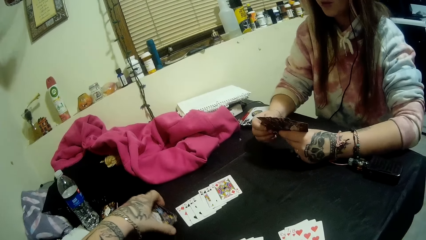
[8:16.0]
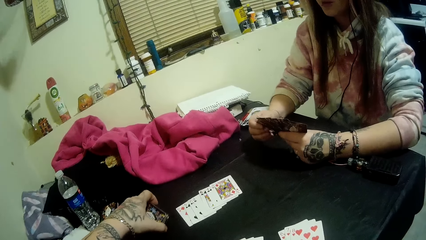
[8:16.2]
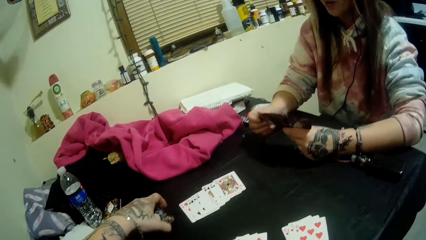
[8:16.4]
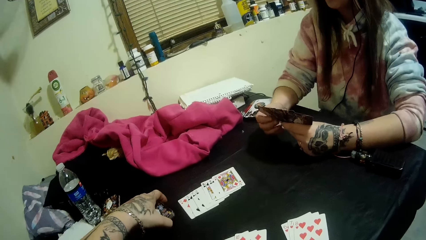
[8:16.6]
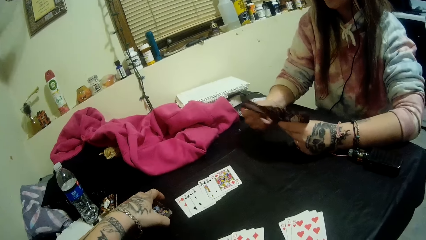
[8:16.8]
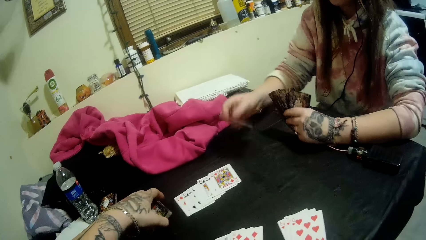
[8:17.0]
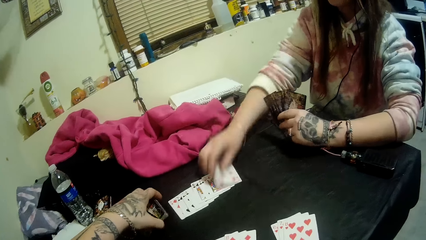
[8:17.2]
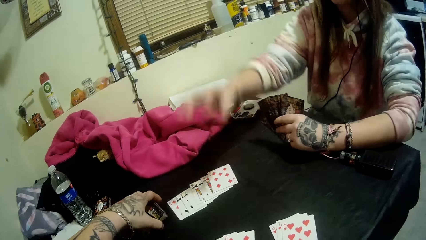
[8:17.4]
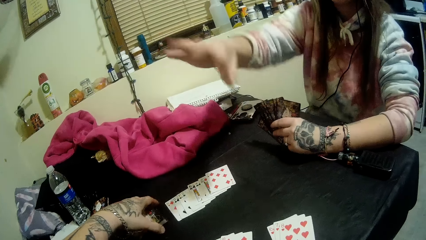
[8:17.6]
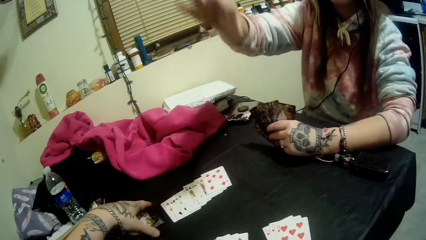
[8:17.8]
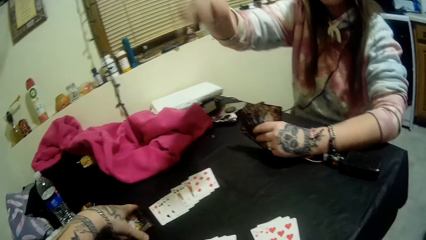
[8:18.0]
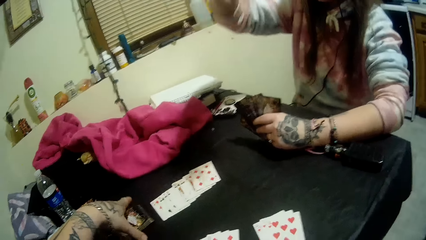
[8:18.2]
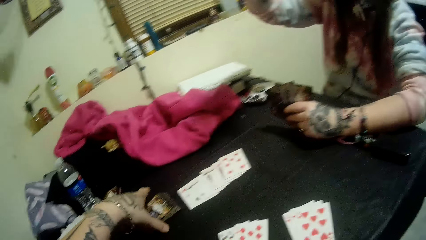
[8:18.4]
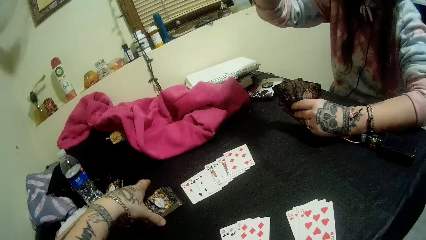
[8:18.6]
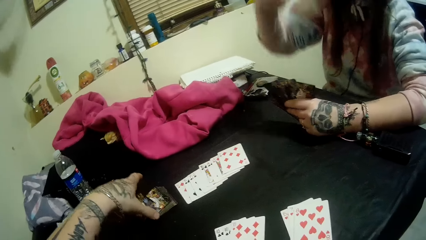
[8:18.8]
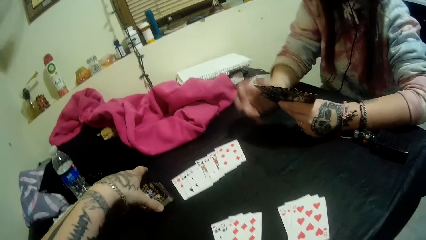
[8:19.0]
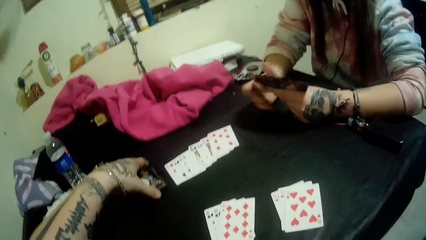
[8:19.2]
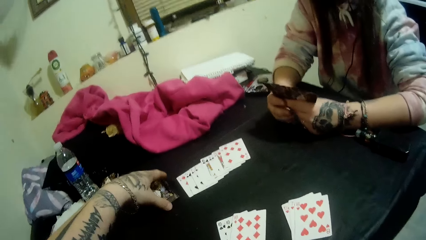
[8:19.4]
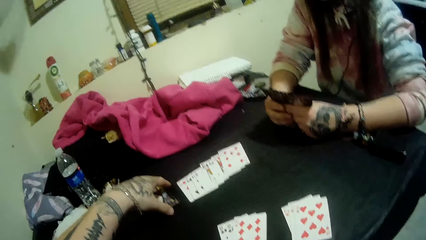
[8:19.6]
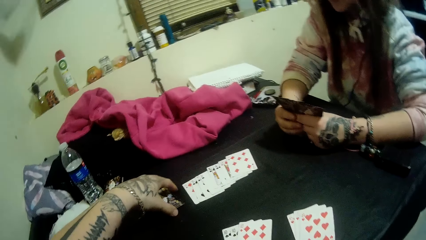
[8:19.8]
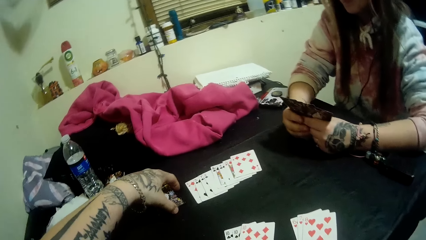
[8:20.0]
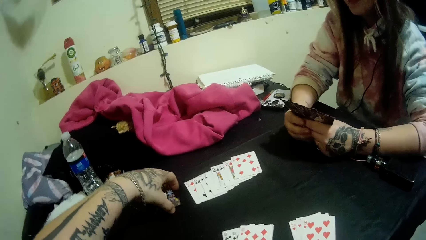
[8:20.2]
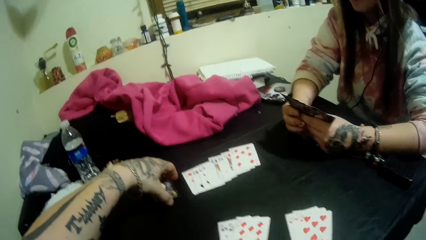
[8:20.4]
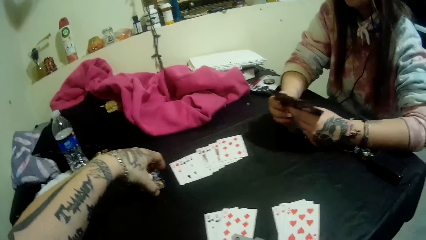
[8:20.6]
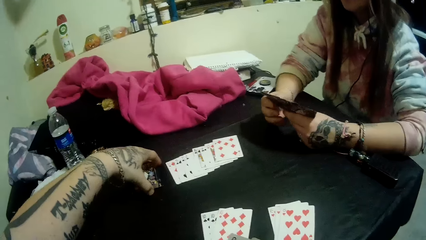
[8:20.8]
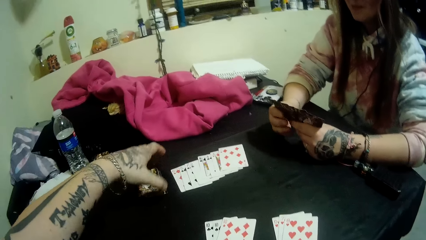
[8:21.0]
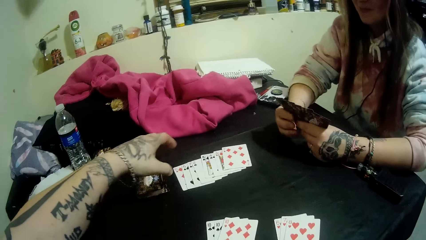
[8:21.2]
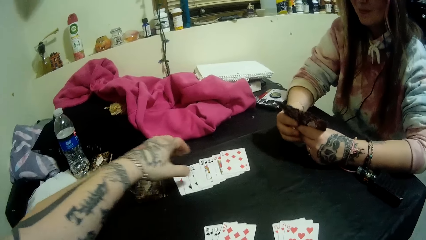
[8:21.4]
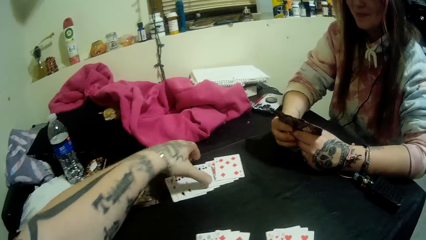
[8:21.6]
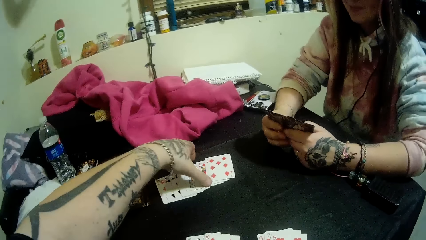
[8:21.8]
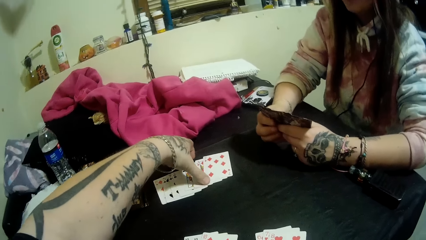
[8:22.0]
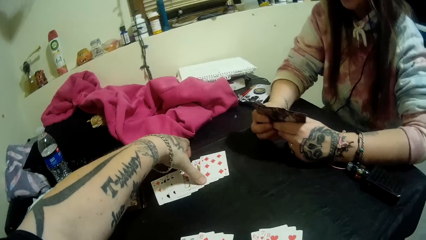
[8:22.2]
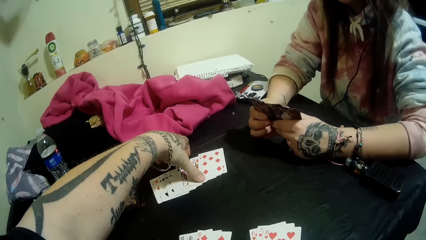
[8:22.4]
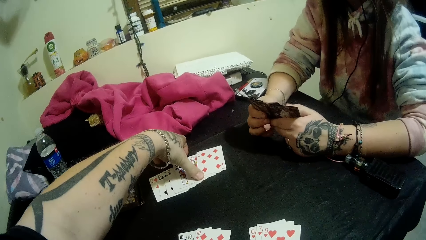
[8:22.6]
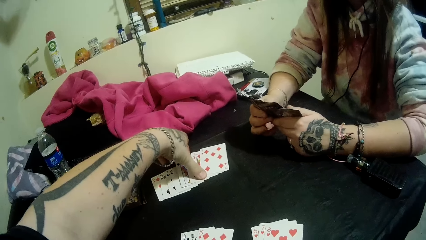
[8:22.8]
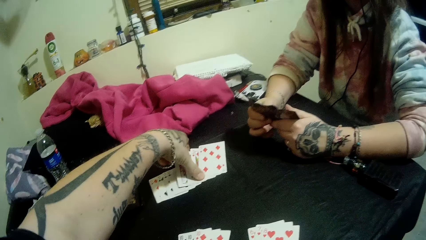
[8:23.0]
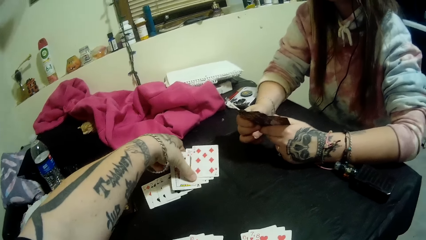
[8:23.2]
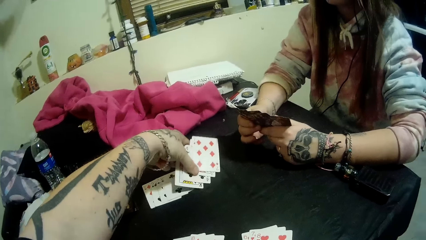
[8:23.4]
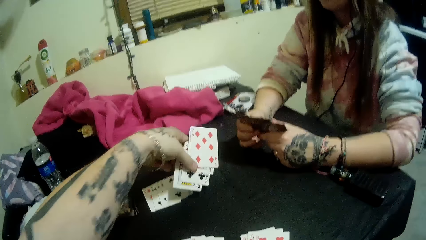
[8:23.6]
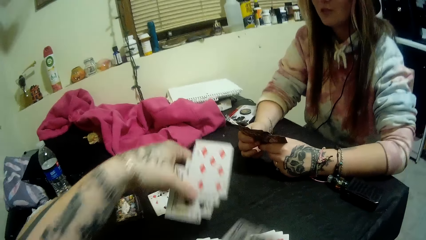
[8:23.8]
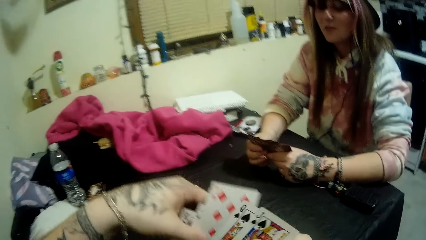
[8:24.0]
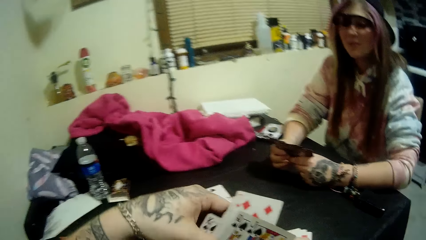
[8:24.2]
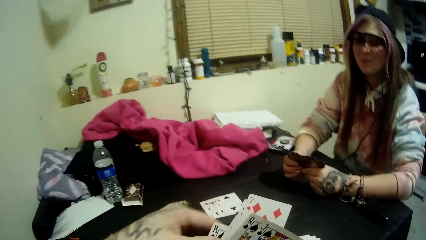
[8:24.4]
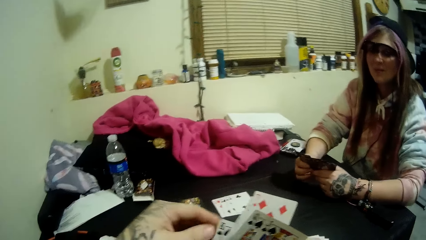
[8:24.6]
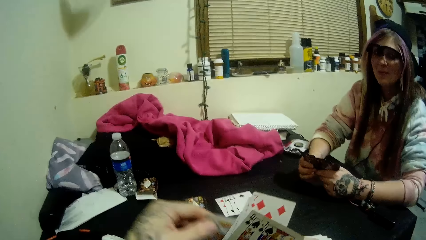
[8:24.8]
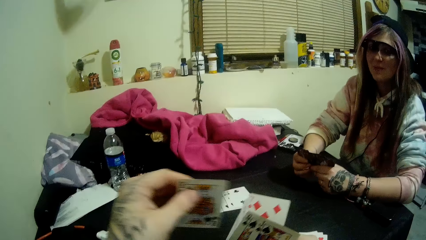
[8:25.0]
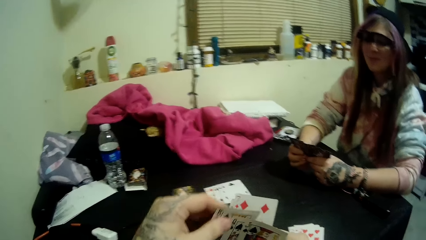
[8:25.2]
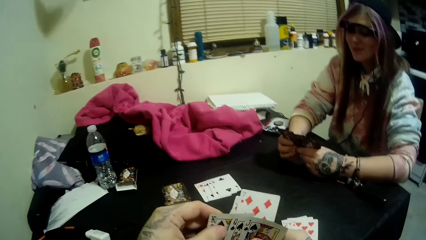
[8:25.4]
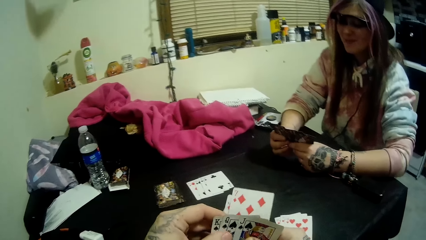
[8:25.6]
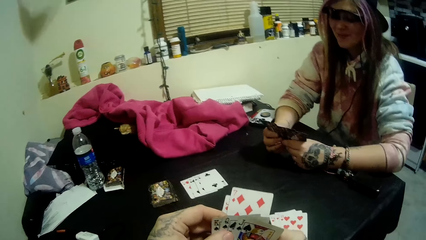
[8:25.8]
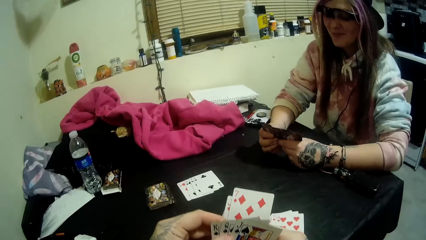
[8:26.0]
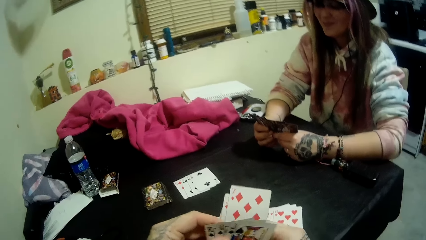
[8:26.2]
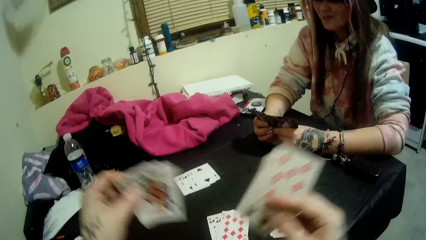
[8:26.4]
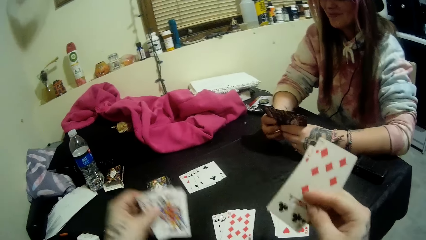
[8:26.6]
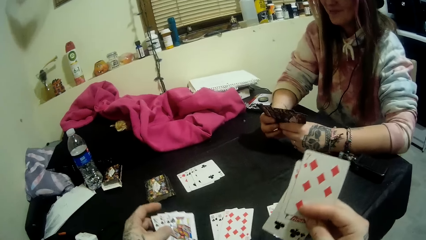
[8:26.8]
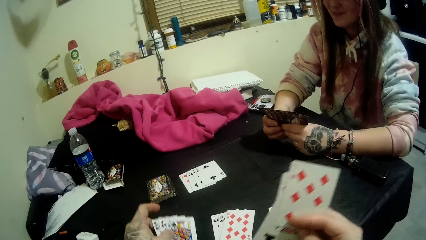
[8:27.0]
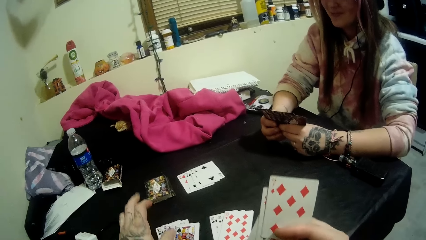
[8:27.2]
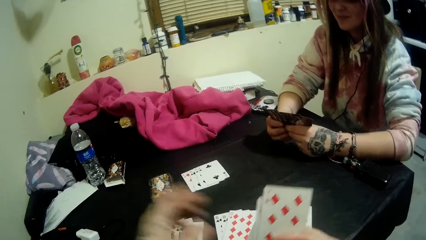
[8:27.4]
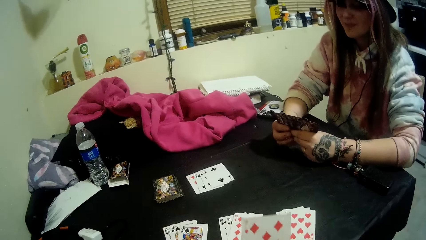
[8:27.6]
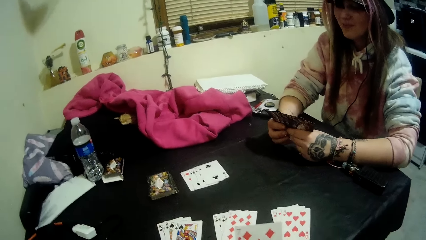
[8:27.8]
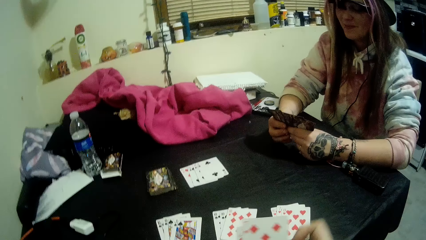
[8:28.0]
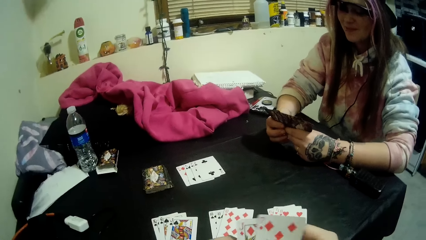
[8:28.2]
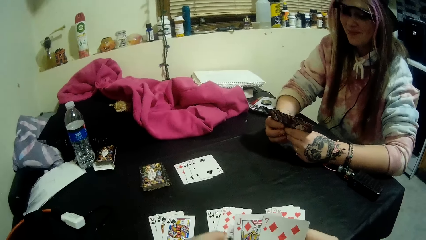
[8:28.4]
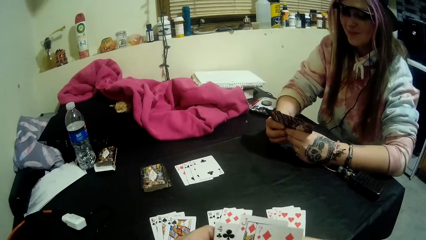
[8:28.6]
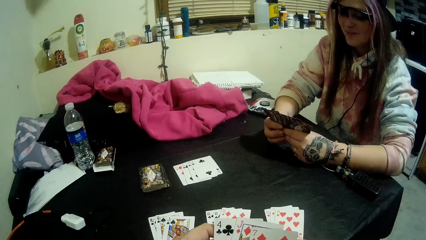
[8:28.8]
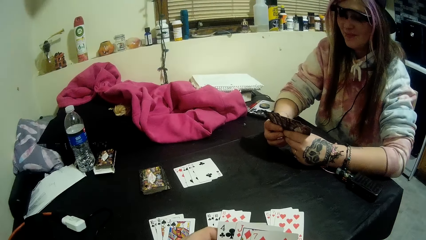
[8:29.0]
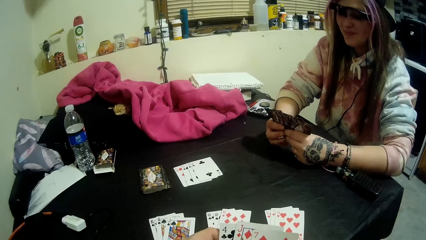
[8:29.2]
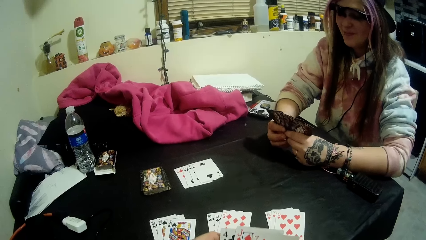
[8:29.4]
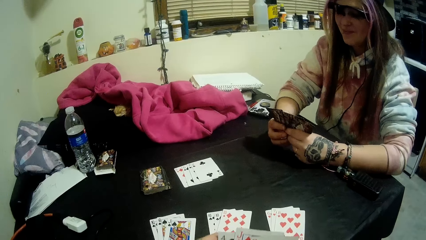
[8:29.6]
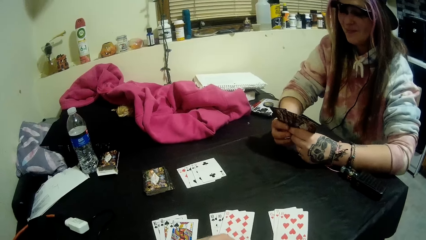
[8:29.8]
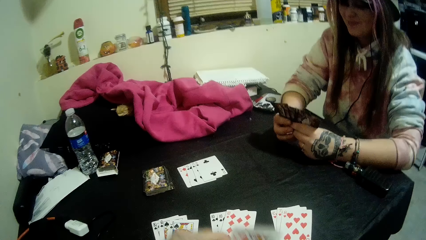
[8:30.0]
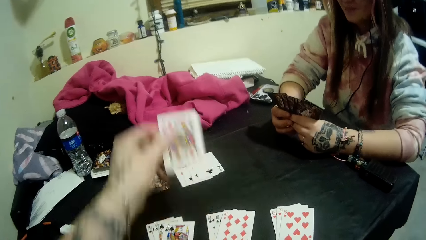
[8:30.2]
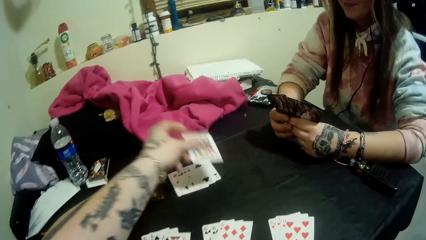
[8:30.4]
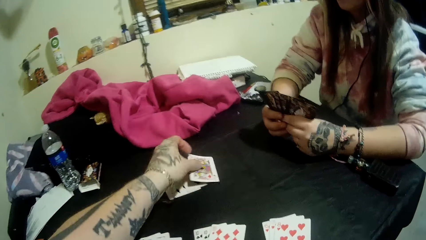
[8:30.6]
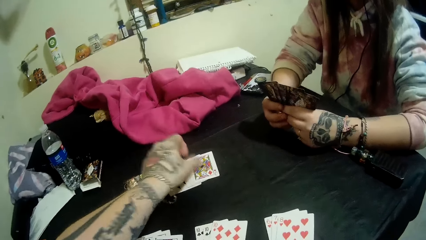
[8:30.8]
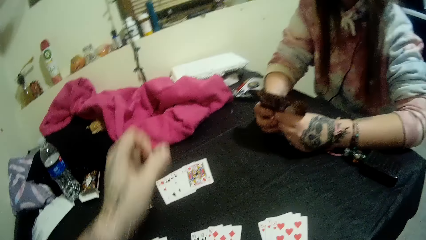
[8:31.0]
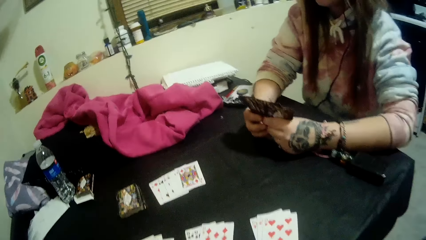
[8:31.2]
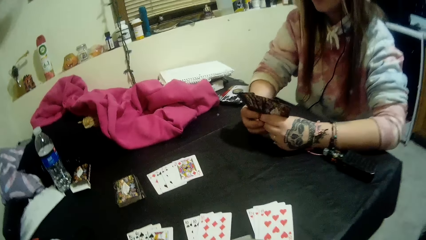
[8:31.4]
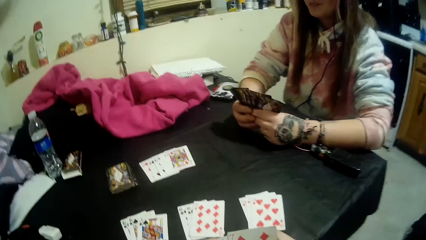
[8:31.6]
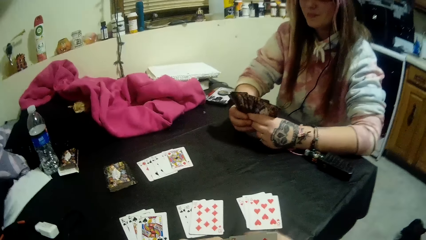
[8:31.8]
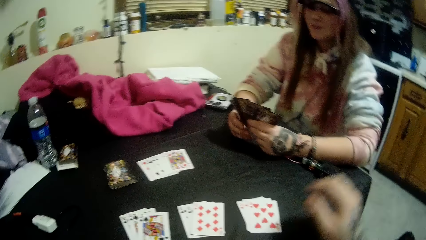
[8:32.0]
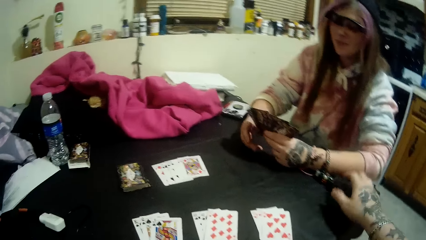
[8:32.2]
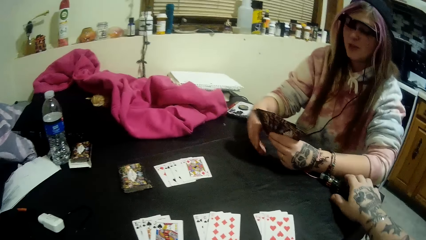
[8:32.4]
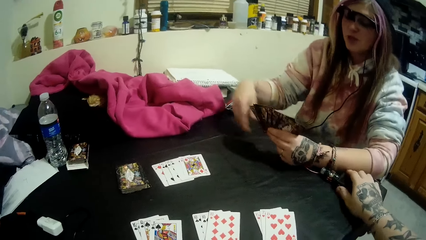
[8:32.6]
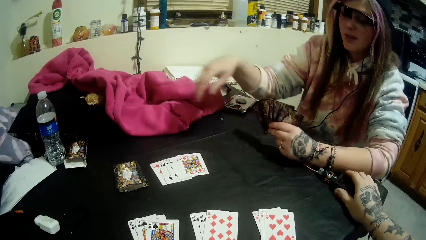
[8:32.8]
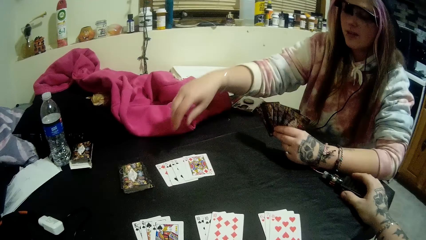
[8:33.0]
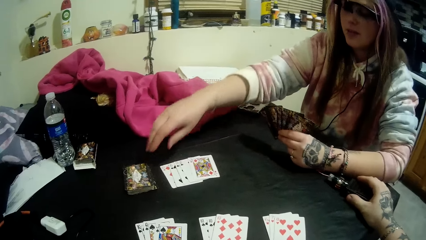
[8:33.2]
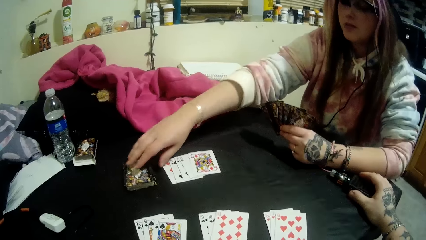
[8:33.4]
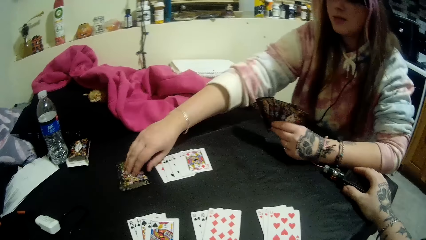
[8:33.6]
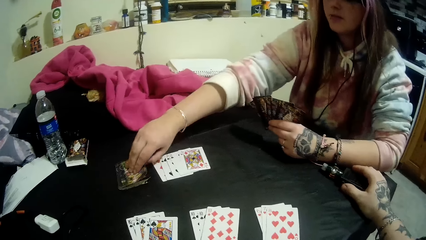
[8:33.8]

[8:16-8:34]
The woman plays a card with her right hand. She stretches a hand. The camera wearer picks up some cards from the table with his left hand. He arranges the cards on the hands. He places the cards in his left hand on the table. He stares at the cards on the hands. He plays a card with his left hand. He places his right hand on top of the bottle on the table.
